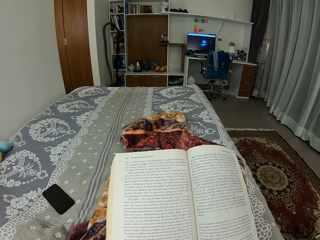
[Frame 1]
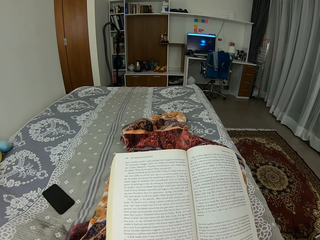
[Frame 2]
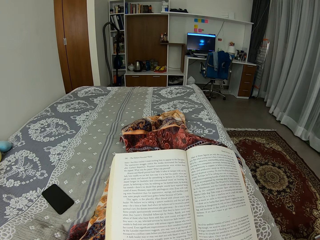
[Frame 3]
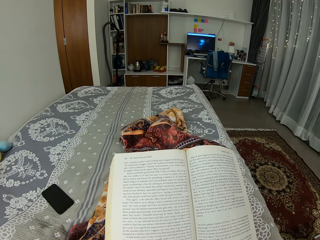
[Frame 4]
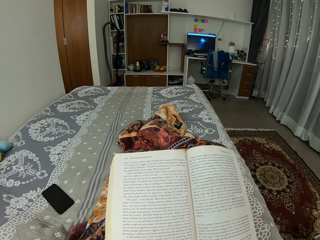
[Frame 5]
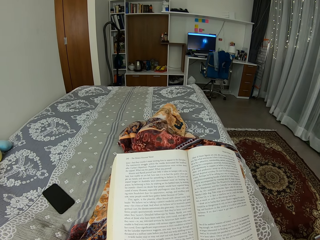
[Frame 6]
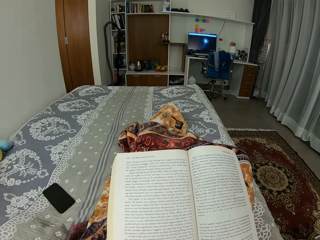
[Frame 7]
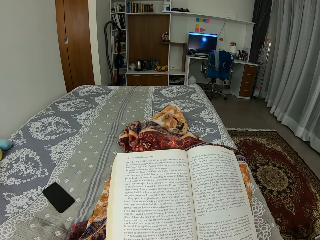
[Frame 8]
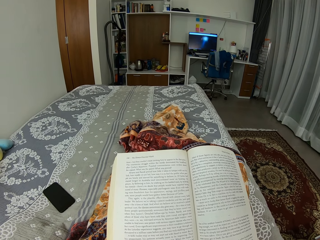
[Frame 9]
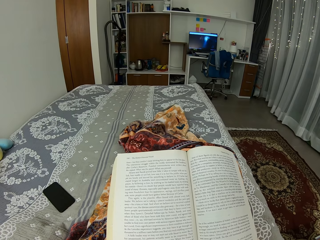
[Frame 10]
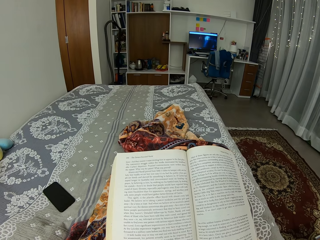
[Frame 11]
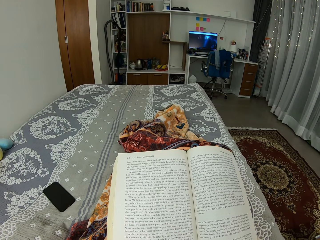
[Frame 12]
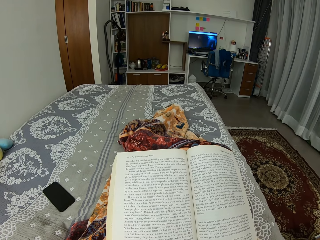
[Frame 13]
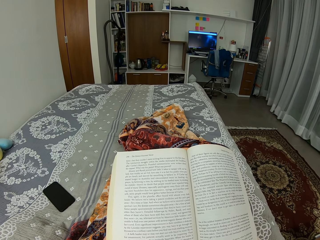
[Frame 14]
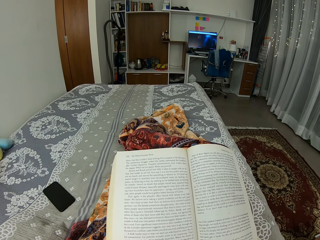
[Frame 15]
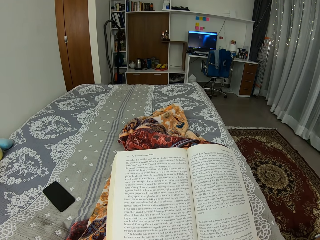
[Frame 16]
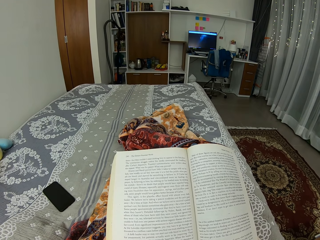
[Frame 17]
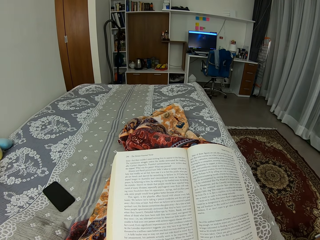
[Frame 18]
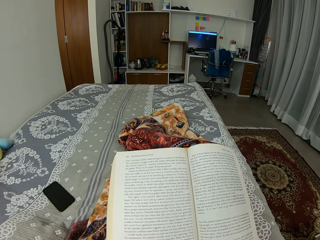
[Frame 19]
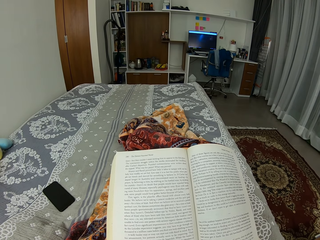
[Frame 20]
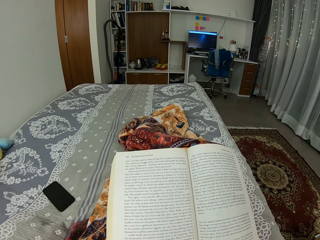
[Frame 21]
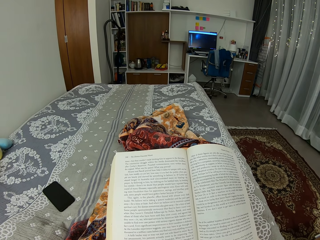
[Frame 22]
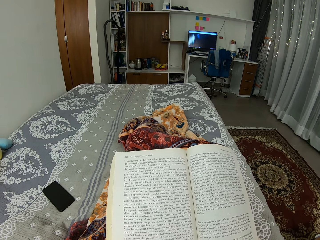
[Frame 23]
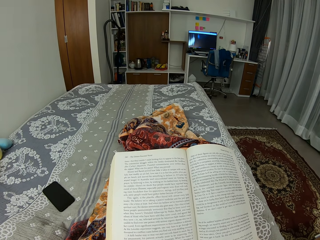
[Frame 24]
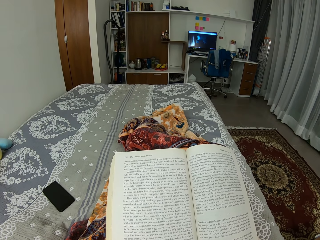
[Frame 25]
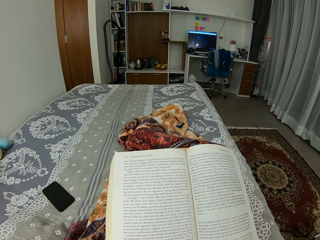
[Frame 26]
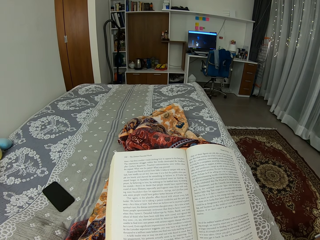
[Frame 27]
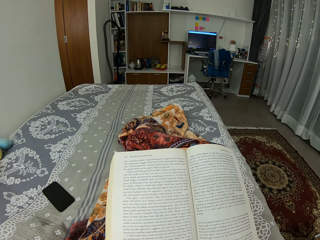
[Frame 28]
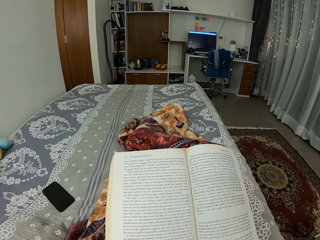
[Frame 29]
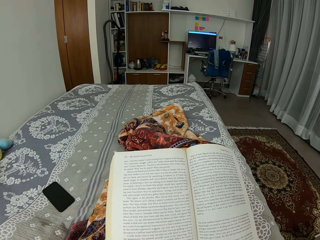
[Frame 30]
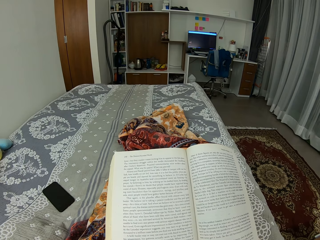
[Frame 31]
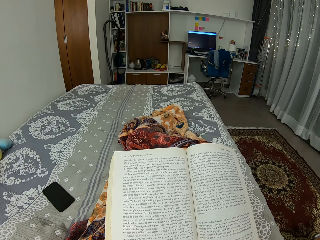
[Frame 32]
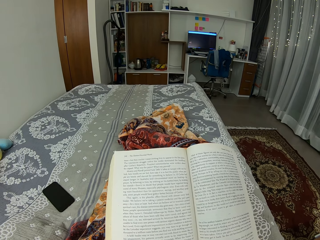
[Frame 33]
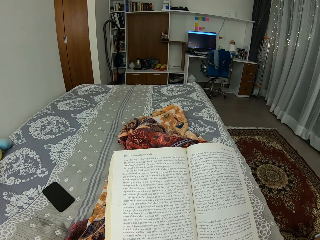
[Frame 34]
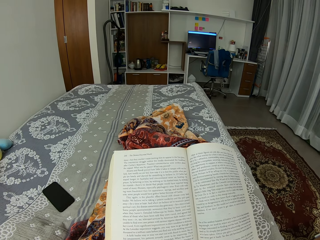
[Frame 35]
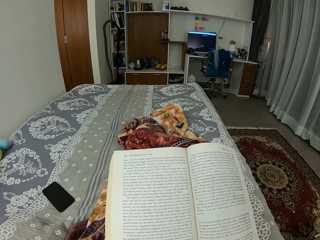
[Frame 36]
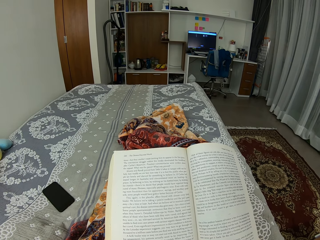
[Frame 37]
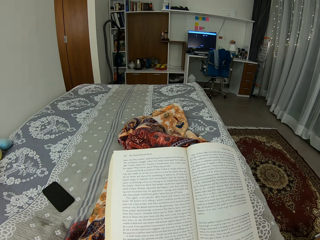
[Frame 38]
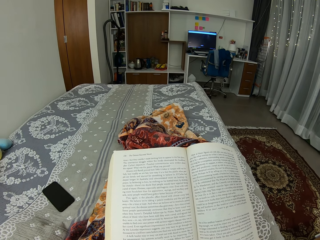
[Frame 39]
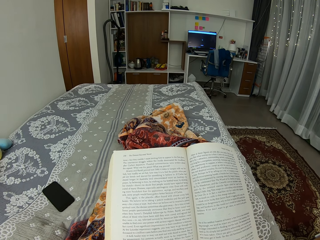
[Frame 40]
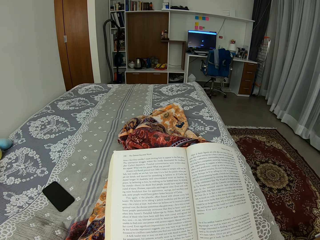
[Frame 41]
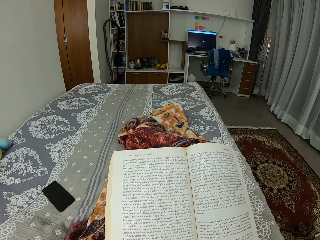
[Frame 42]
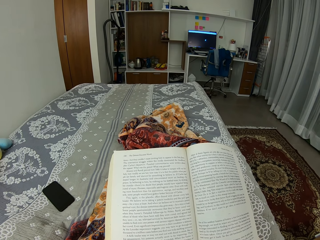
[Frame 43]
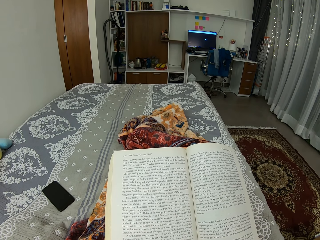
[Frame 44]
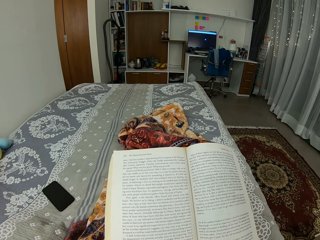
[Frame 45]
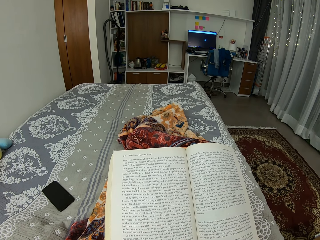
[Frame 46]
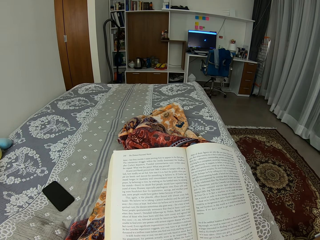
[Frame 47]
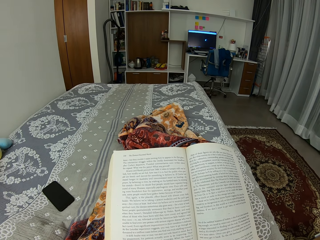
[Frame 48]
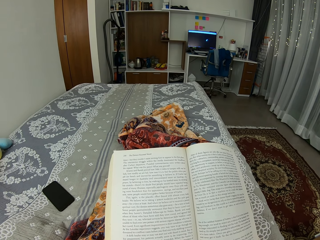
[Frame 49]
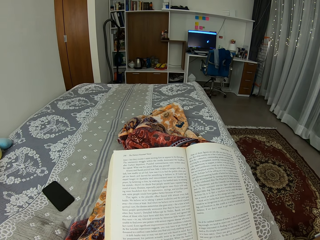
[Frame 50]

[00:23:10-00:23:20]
The camera wearer moves the leg. They read the book.

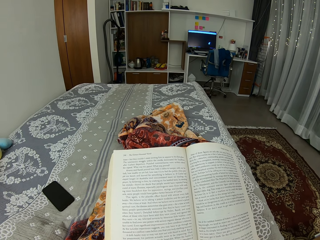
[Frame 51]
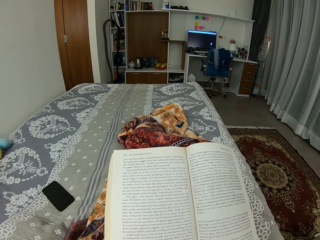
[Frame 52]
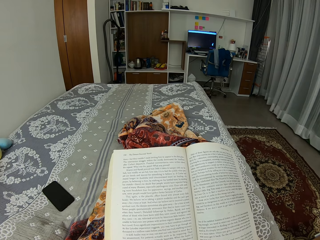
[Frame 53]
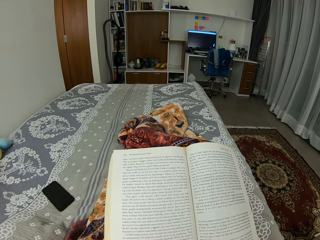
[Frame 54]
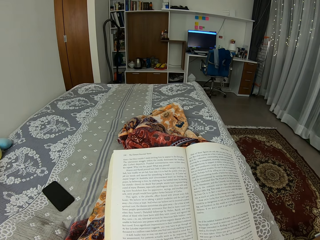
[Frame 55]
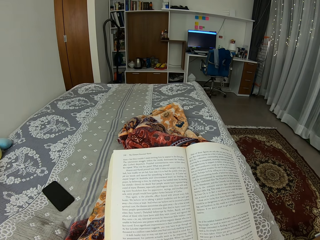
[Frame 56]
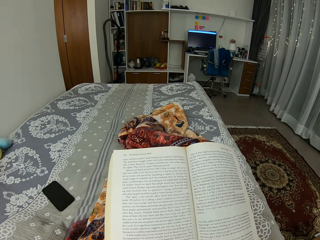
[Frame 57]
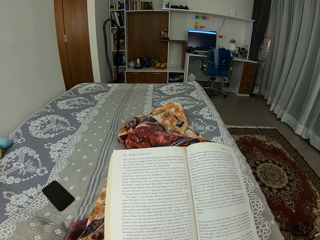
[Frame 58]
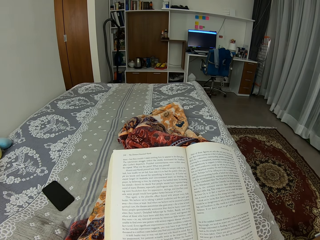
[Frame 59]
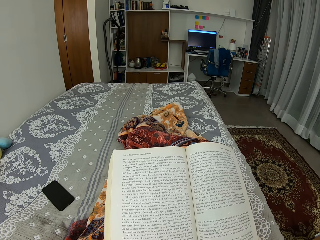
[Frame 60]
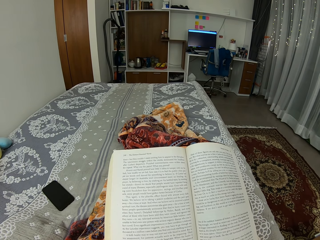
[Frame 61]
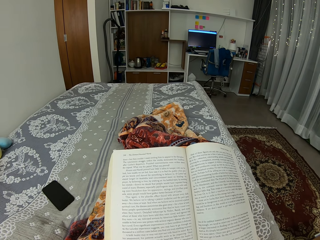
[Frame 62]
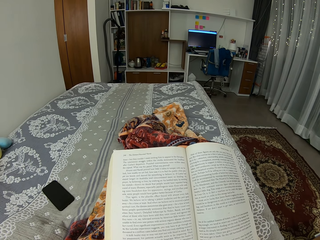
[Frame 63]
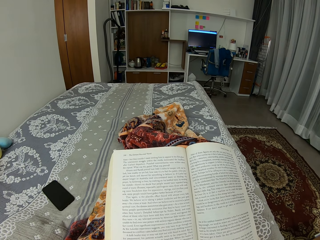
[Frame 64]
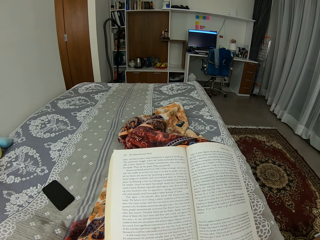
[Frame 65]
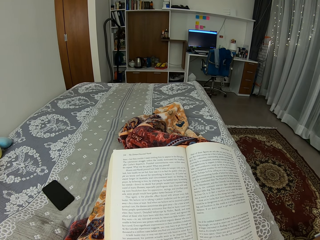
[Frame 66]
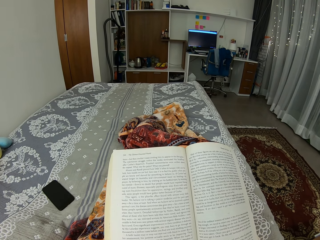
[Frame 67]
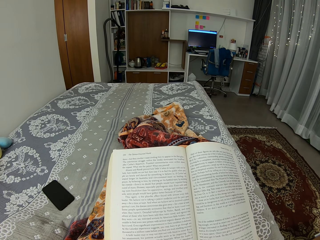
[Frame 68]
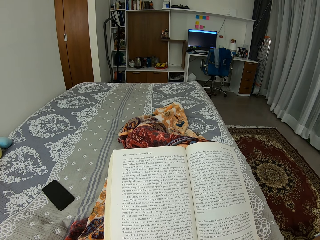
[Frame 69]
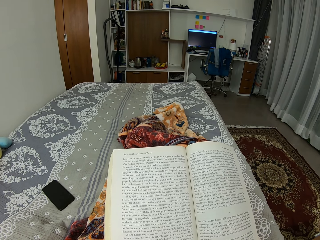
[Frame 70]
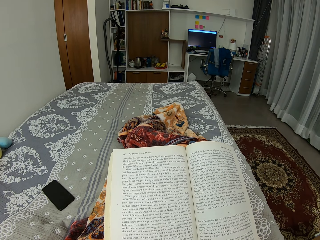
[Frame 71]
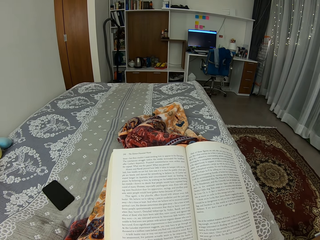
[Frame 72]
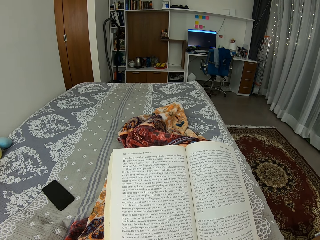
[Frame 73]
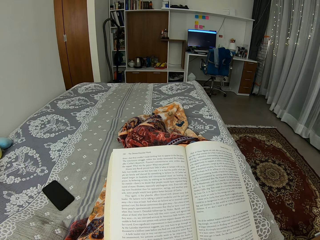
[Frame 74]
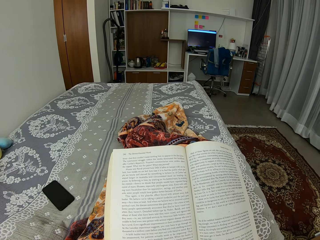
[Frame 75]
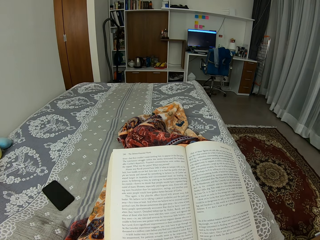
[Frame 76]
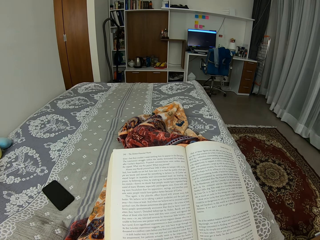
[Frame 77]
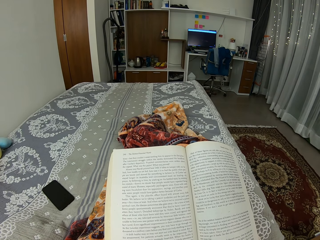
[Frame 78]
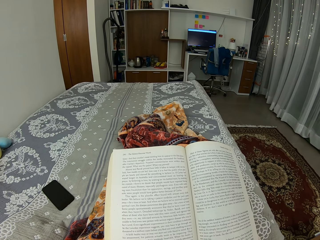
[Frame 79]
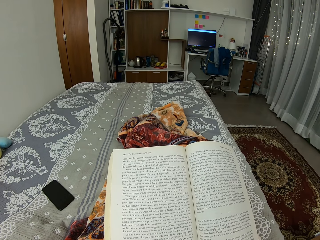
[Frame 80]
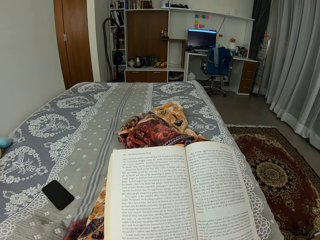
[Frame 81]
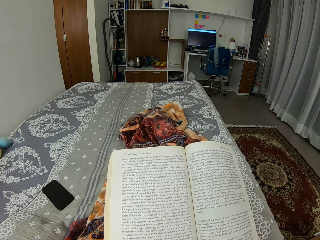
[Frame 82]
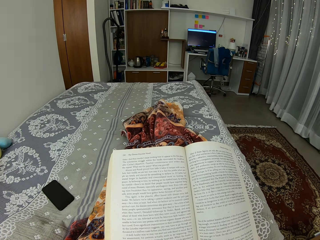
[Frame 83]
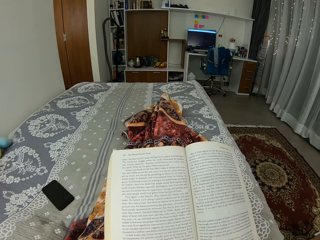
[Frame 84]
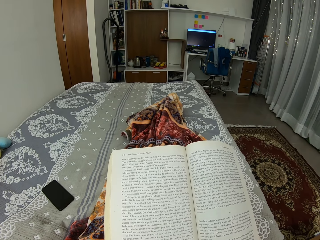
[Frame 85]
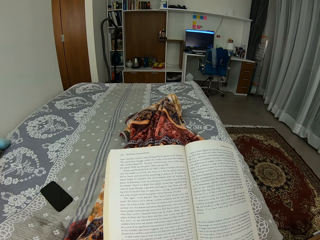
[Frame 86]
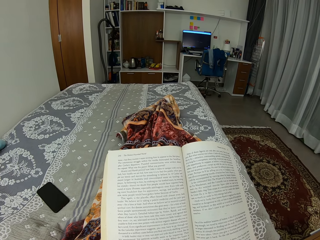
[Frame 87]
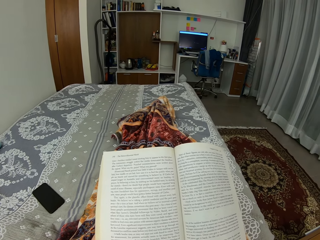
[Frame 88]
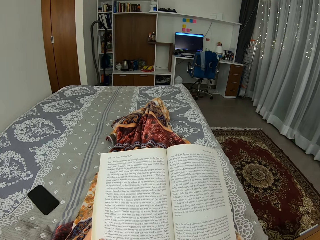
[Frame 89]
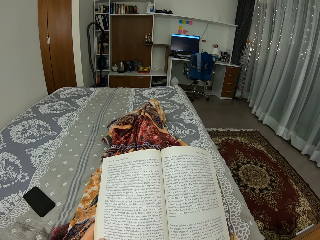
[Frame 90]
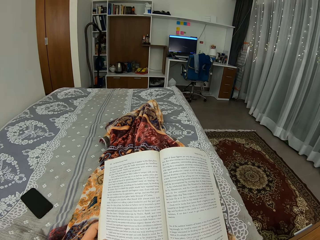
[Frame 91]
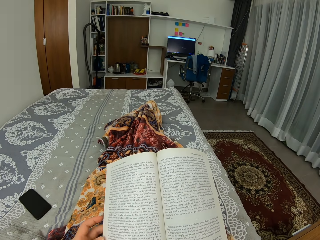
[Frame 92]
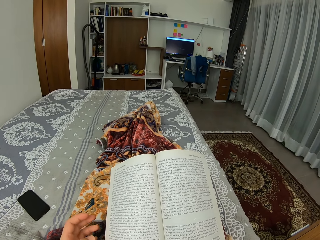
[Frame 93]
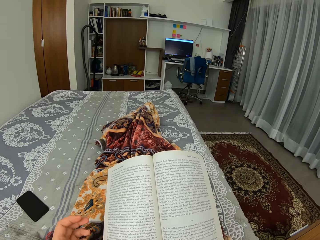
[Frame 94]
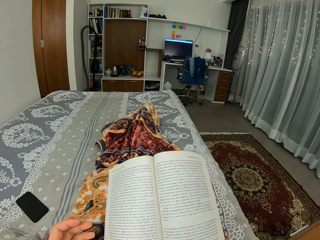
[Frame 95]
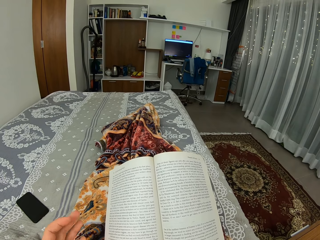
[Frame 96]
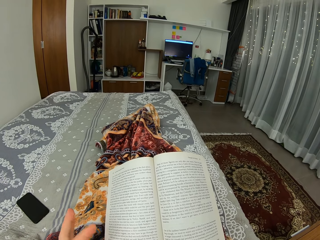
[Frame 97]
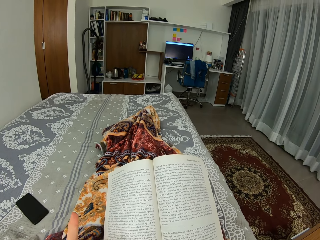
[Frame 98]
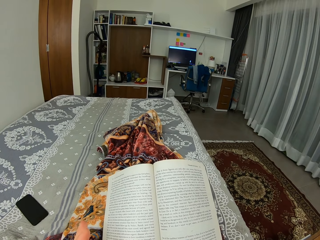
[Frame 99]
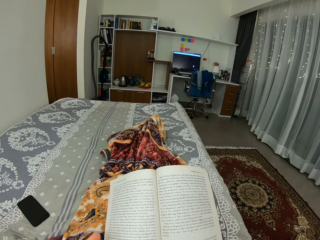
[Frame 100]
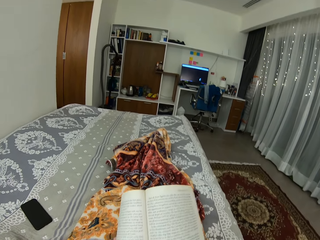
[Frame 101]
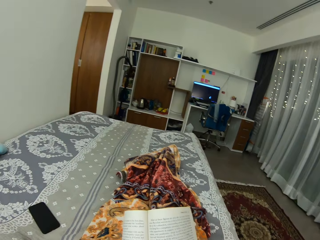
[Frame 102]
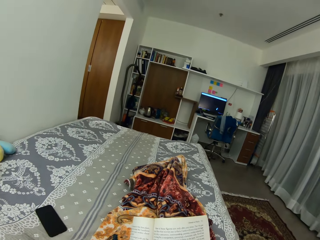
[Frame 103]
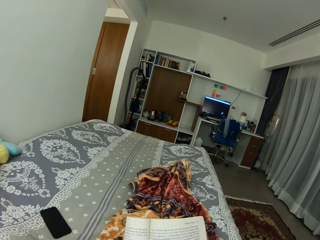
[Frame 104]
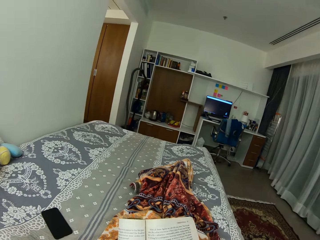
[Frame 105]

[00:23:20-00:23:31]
The camera wearer moves the leg. They fold the book.
